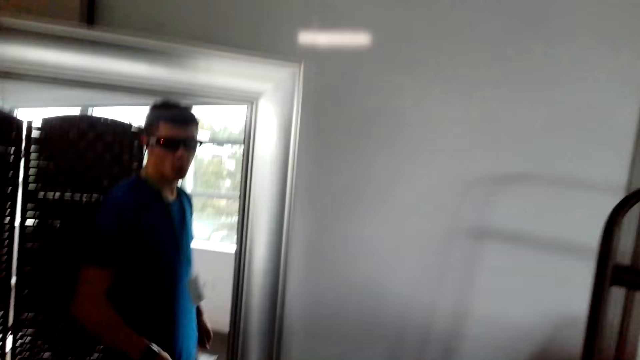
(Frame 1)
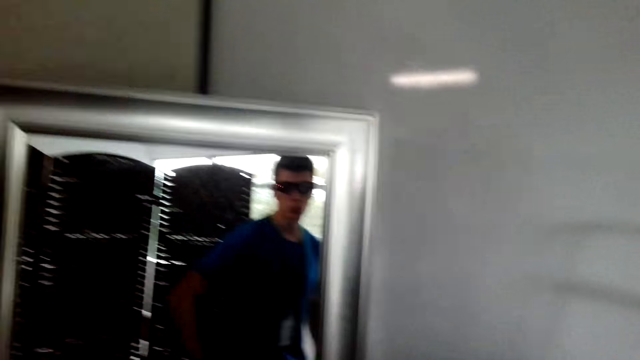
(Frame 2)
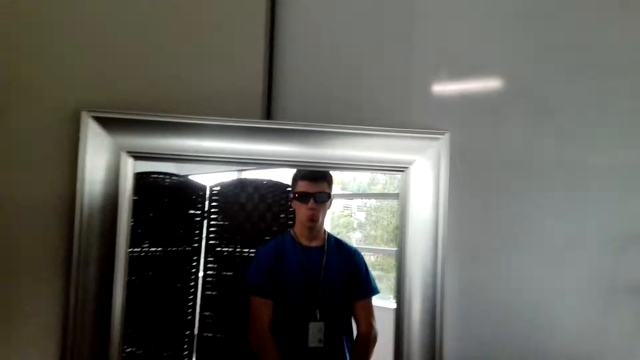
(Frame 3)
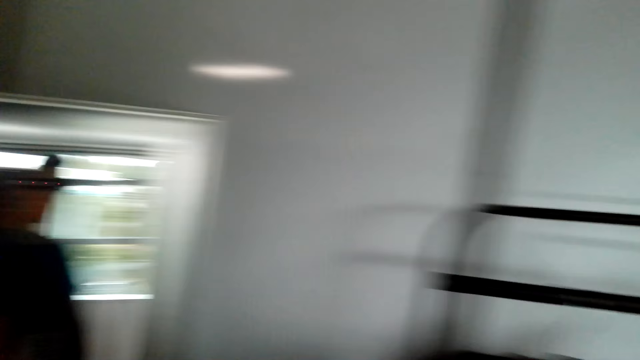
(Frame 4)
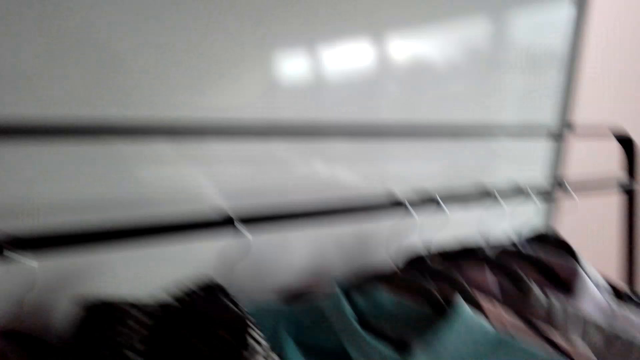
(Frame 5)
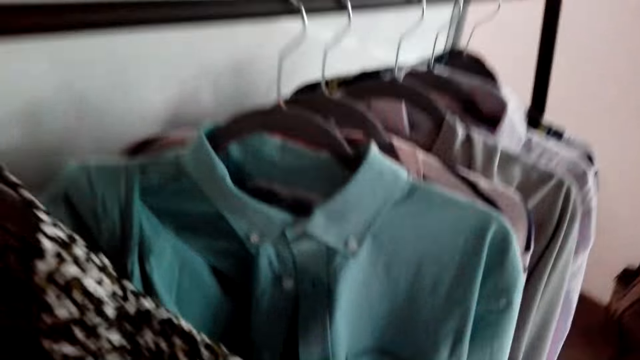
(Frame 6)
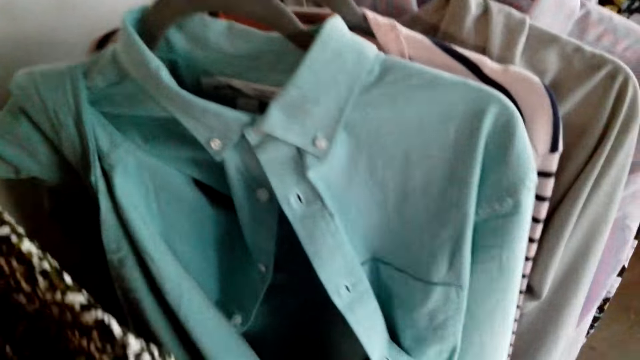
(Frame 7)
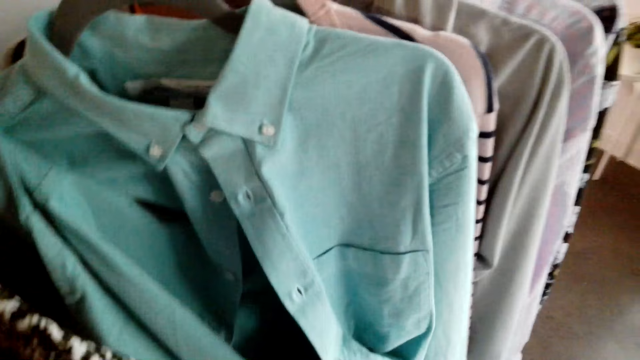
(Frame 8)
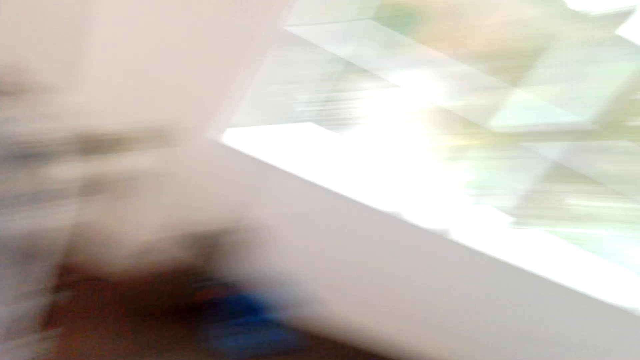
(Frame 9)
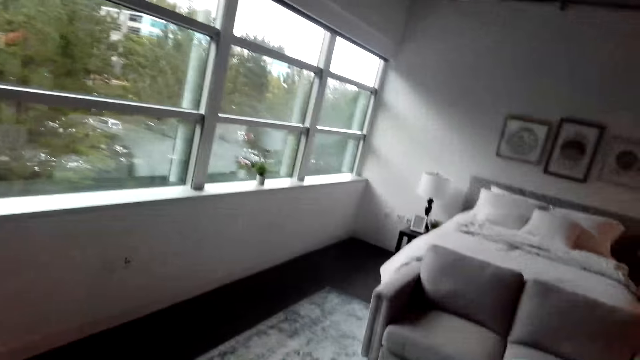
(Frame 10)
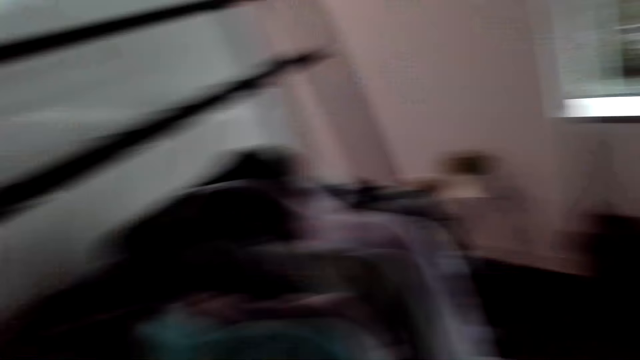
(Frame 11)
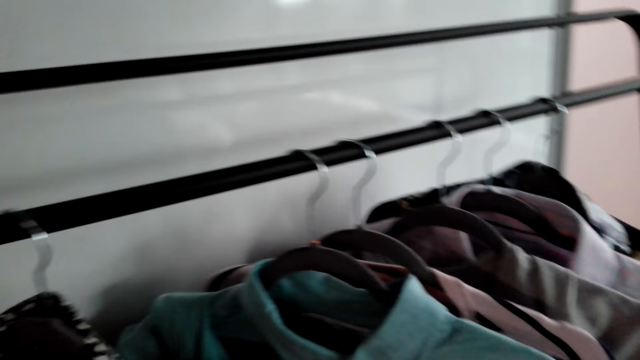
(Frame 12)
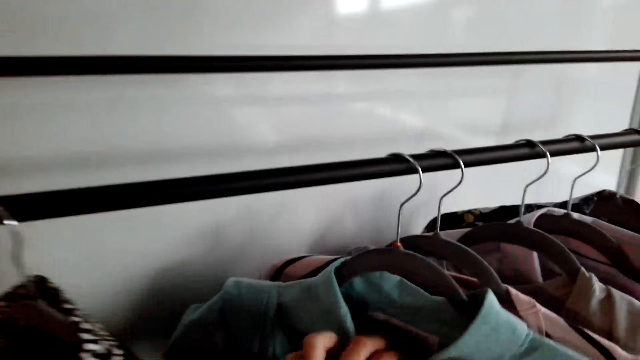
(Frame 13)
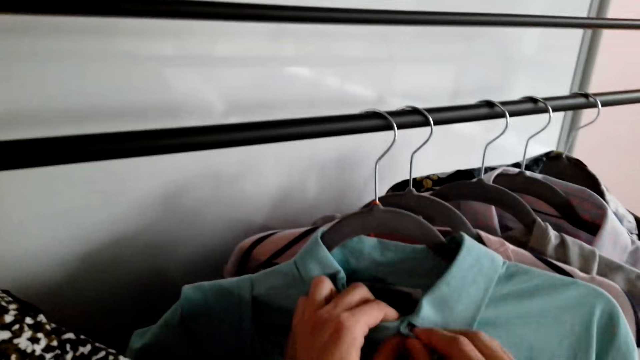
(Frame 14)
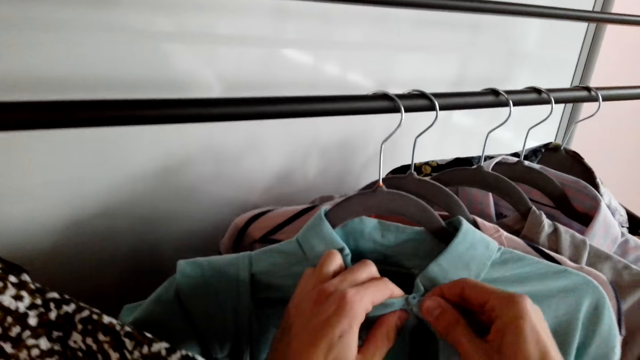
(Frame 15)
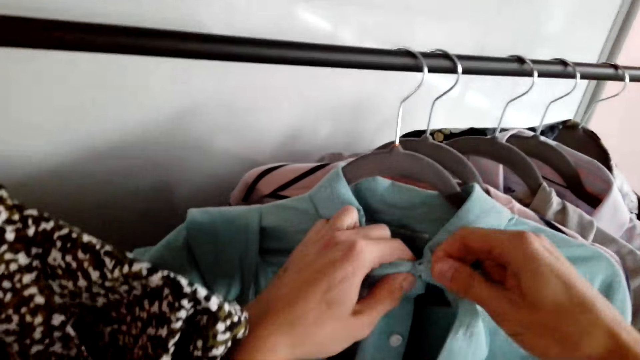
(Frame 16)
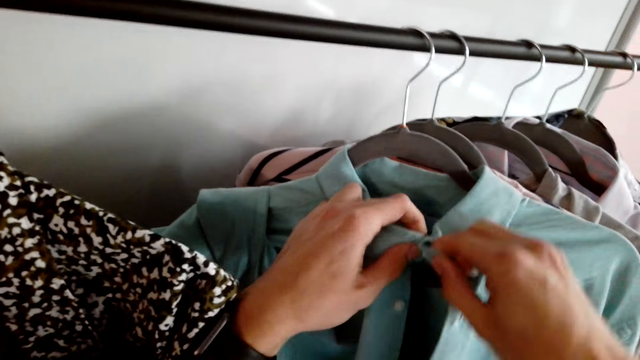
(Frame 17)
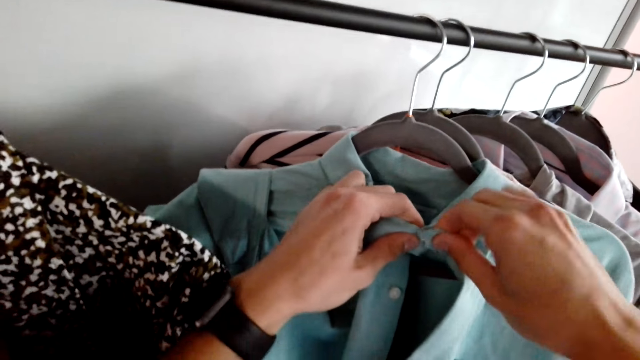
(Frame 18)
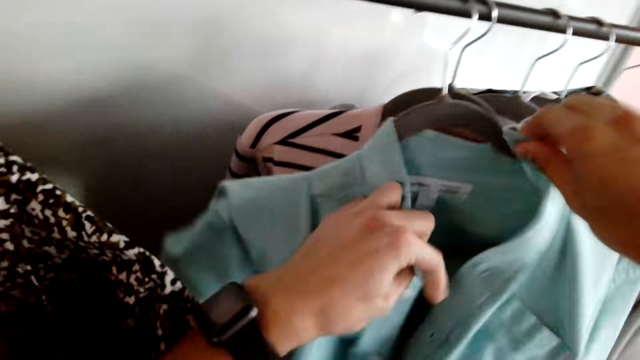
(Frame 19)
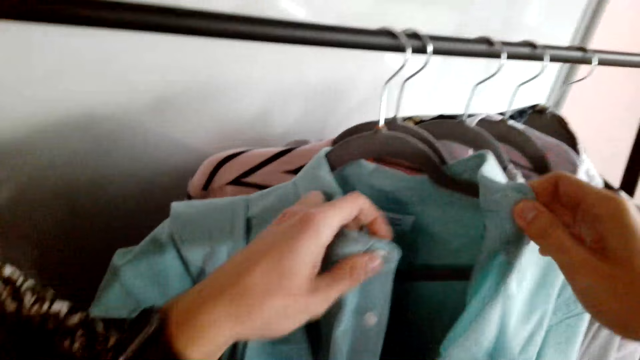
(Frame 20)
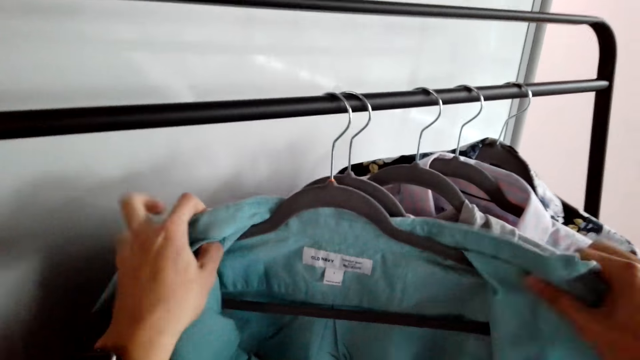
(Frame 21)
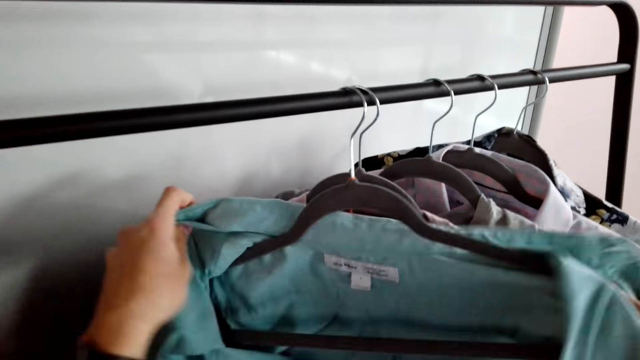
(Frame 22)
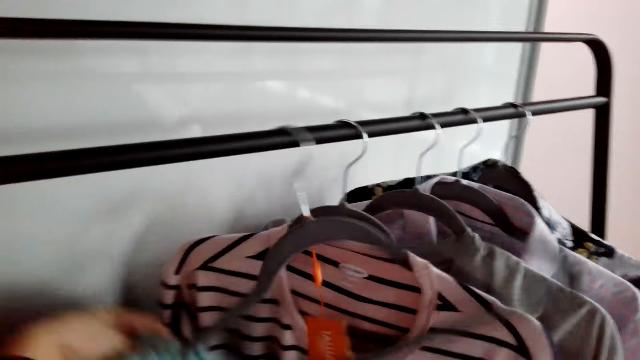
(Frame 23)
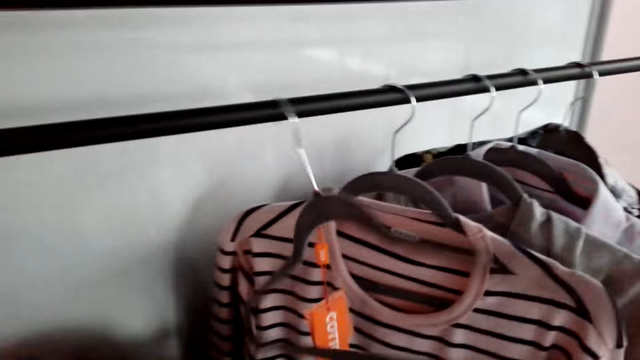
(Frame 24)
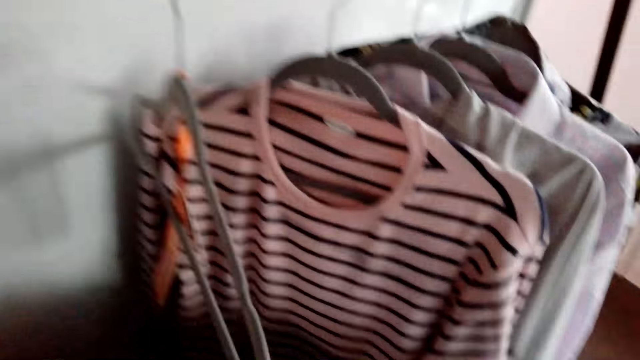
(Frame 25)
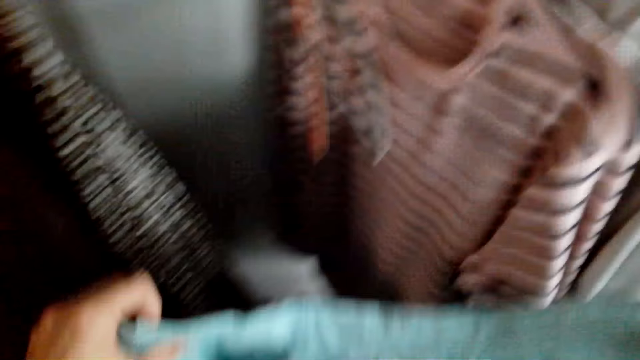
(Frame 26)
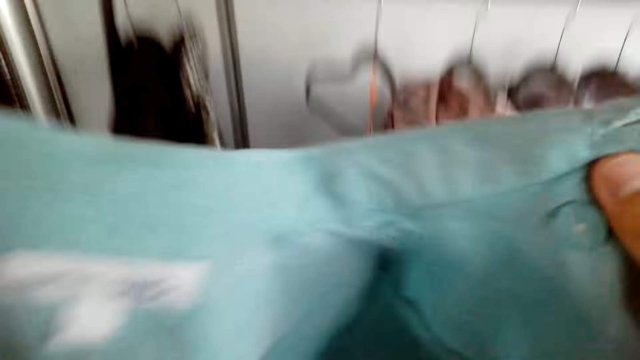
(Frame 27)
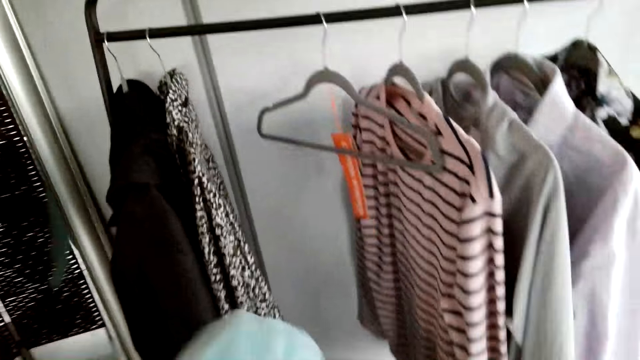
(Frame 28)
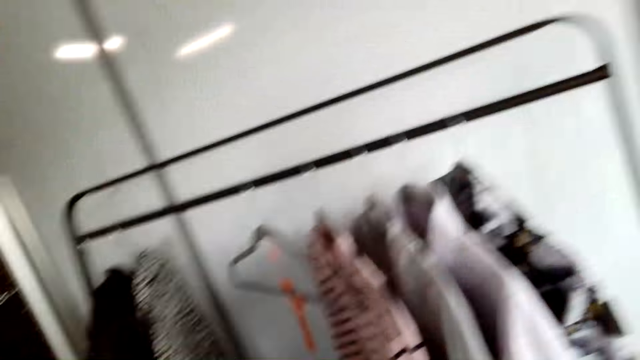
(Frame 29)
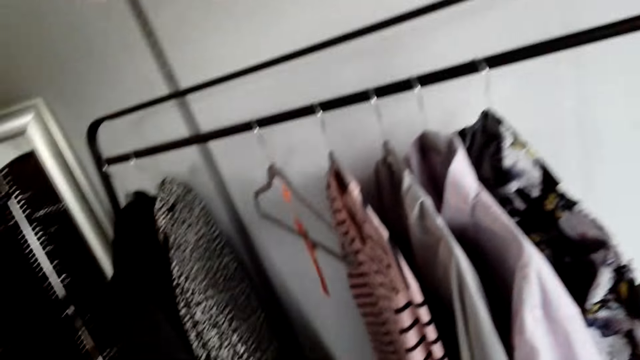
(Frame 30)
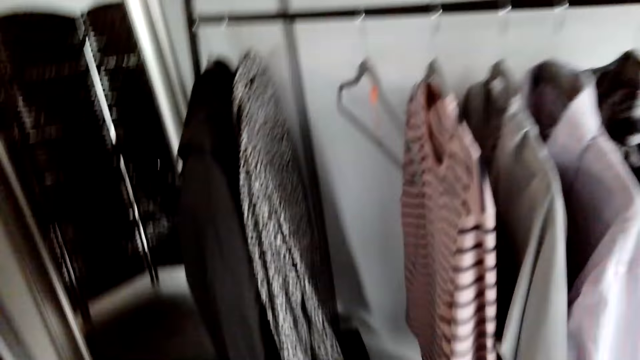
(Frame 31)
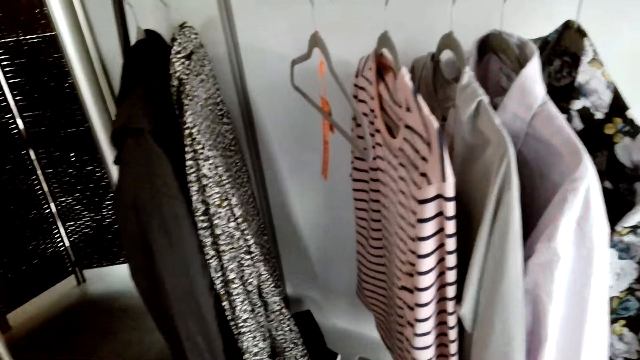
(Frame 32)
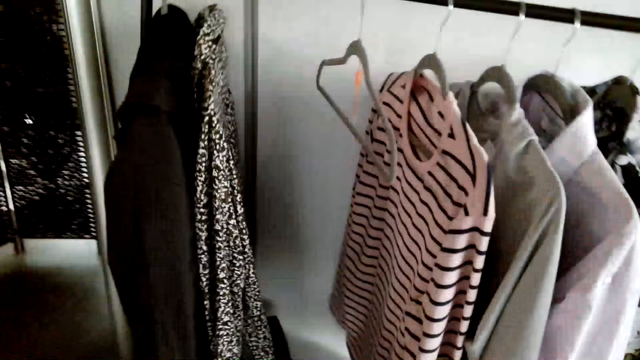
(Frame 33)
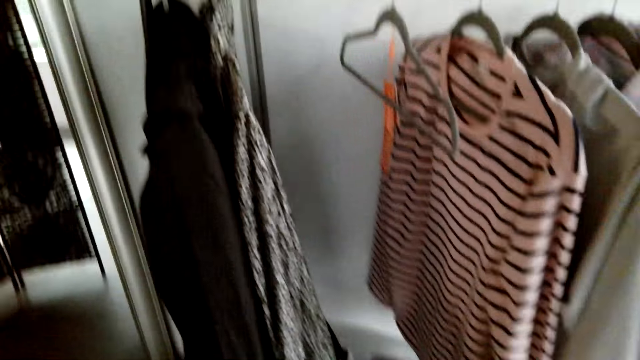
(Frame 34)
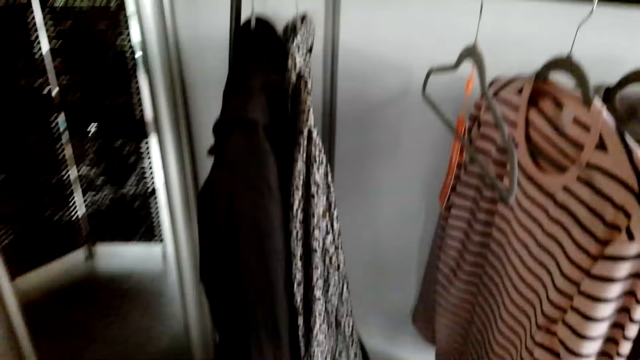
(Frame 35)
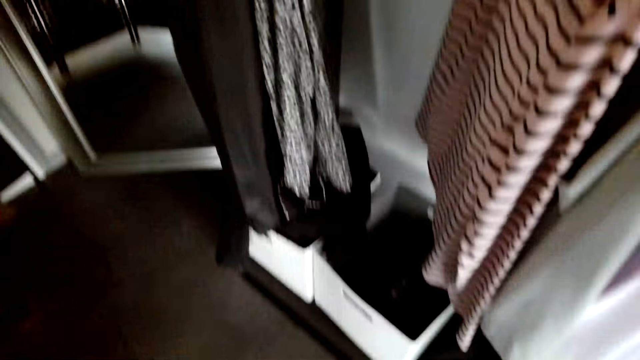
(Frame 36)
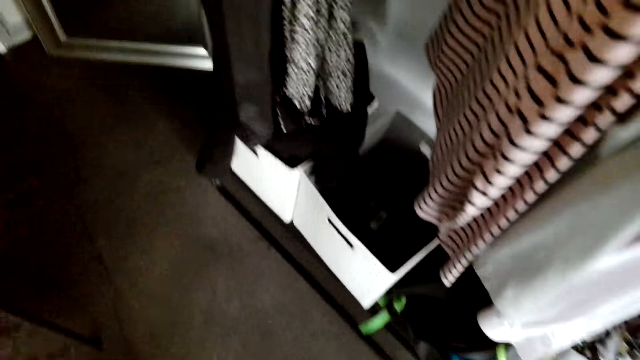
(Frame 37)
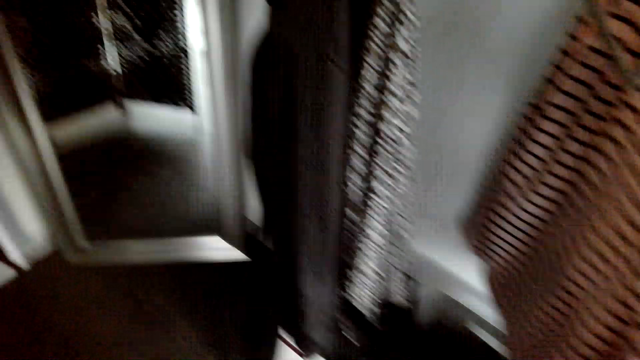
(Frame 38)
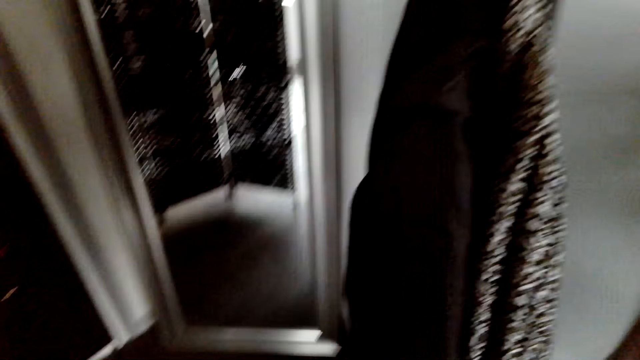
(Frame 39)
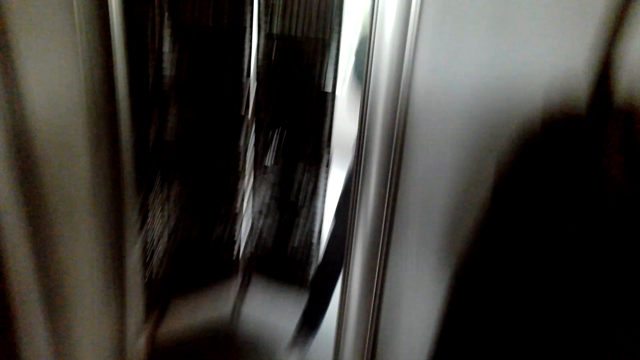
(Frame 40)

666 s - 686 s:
The camera wearer holds a piece of cloth or shirt with their hands. They look around in the room. They unbutton the shirt. They open a shirt section. They remove the shirt from a hanger. They look at the piece of cloth. They wear the shirt.
